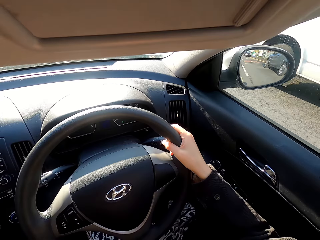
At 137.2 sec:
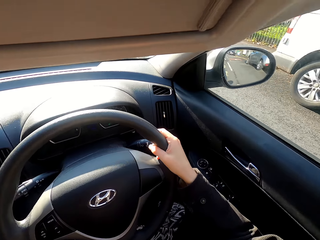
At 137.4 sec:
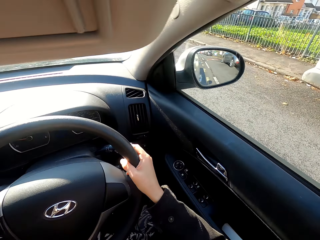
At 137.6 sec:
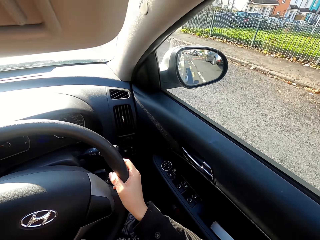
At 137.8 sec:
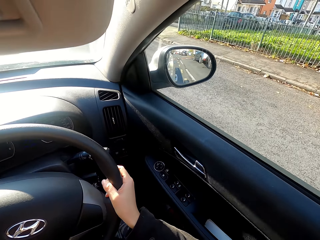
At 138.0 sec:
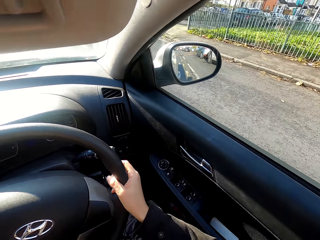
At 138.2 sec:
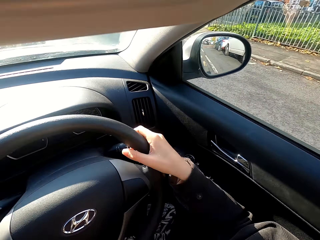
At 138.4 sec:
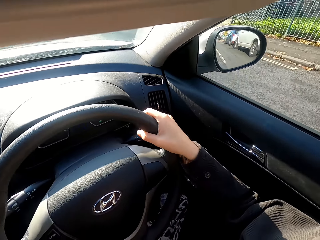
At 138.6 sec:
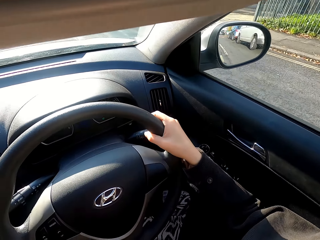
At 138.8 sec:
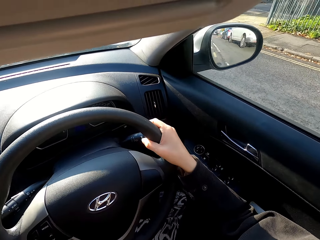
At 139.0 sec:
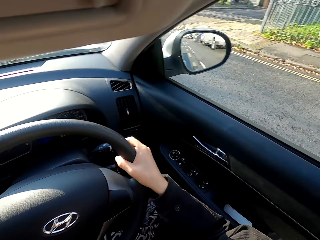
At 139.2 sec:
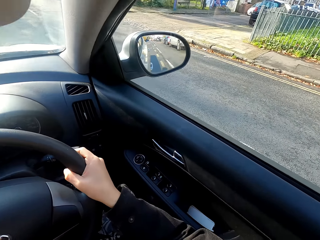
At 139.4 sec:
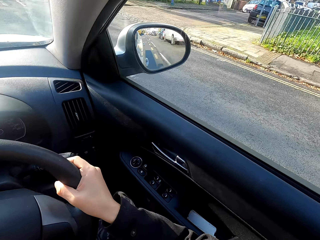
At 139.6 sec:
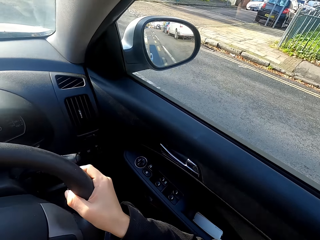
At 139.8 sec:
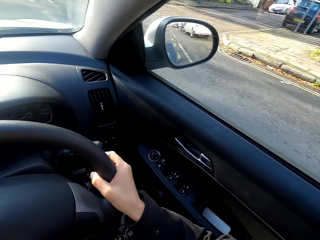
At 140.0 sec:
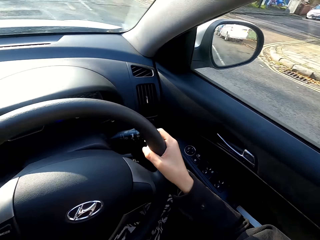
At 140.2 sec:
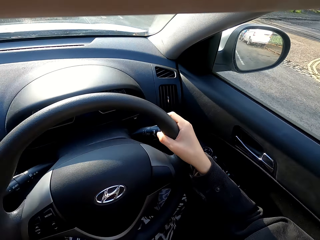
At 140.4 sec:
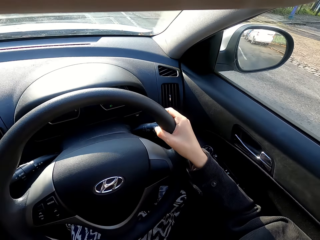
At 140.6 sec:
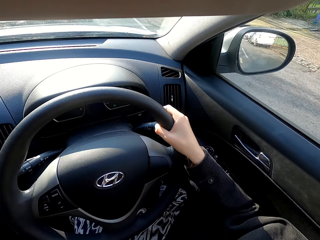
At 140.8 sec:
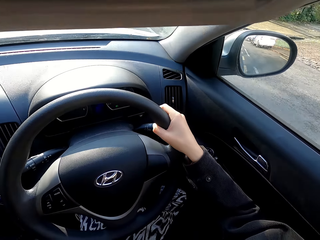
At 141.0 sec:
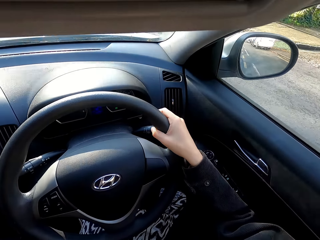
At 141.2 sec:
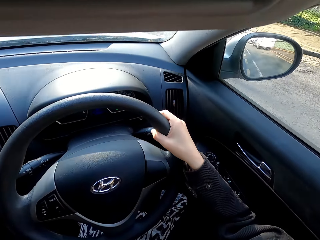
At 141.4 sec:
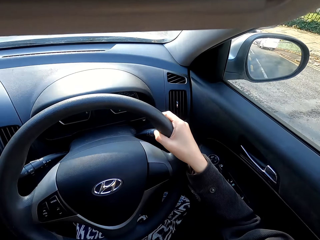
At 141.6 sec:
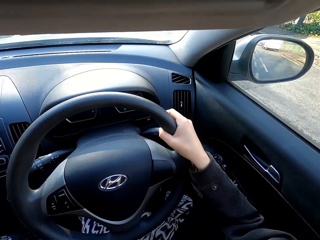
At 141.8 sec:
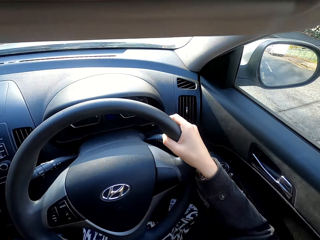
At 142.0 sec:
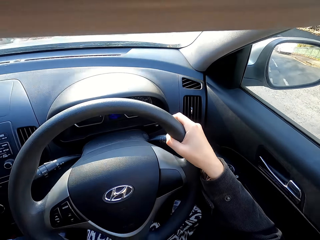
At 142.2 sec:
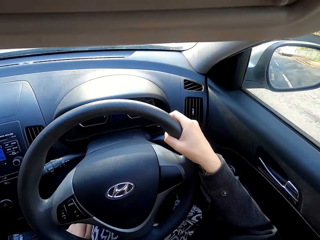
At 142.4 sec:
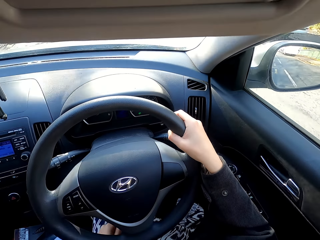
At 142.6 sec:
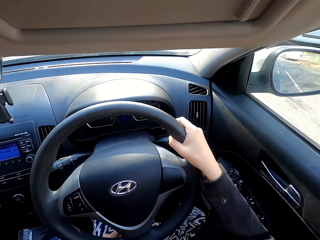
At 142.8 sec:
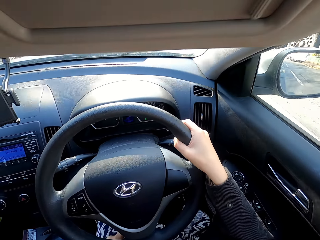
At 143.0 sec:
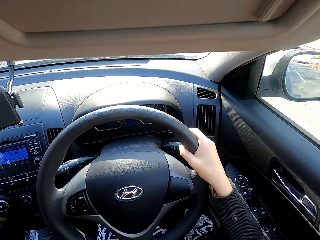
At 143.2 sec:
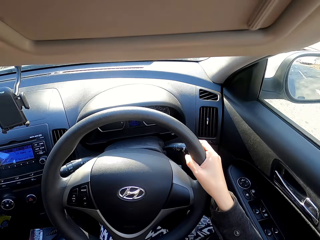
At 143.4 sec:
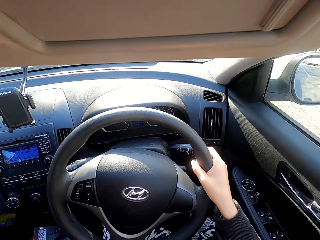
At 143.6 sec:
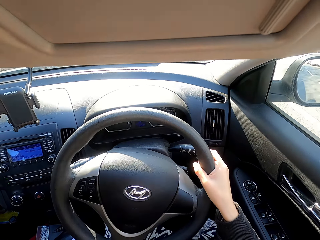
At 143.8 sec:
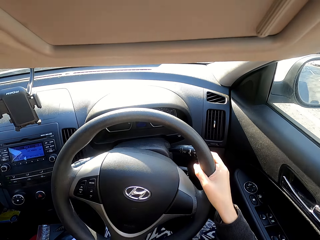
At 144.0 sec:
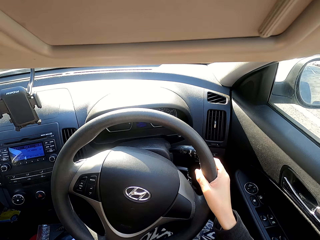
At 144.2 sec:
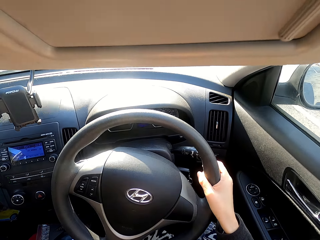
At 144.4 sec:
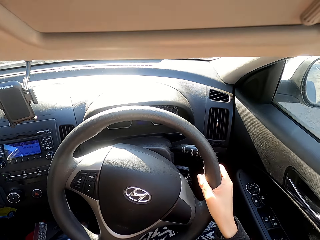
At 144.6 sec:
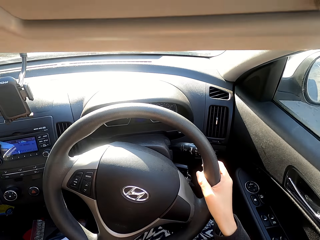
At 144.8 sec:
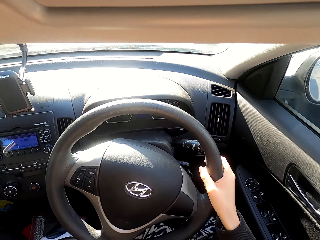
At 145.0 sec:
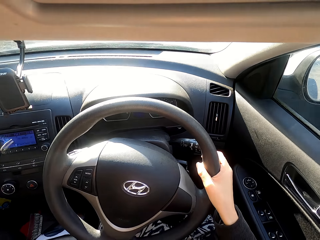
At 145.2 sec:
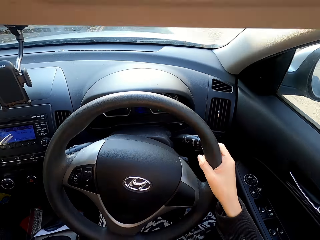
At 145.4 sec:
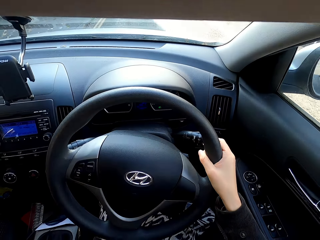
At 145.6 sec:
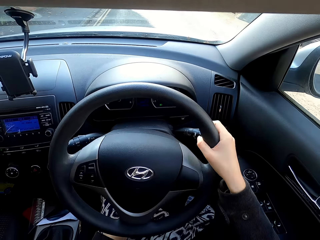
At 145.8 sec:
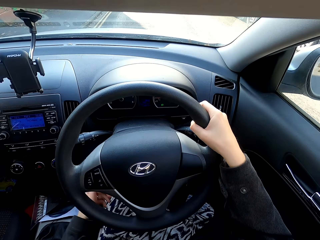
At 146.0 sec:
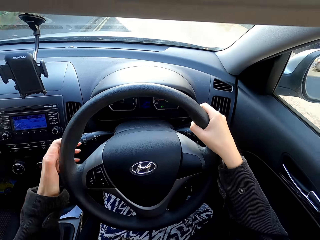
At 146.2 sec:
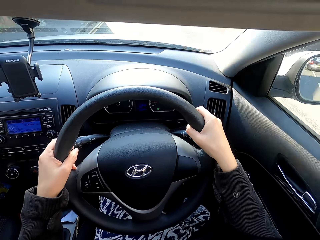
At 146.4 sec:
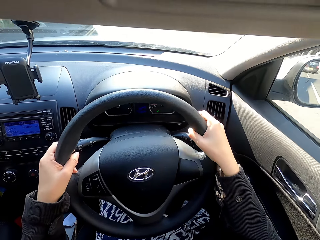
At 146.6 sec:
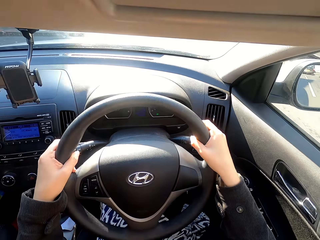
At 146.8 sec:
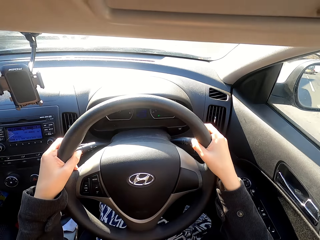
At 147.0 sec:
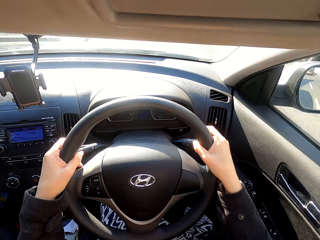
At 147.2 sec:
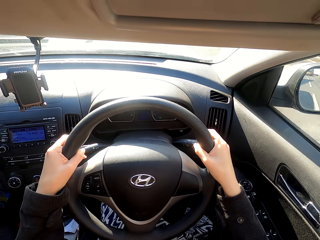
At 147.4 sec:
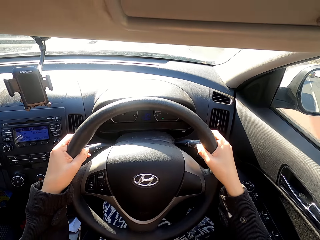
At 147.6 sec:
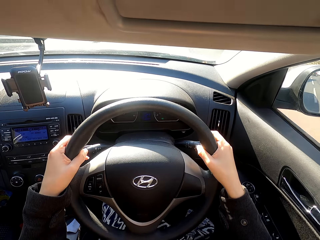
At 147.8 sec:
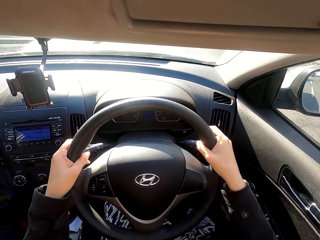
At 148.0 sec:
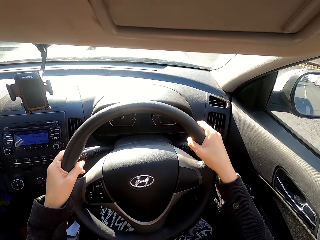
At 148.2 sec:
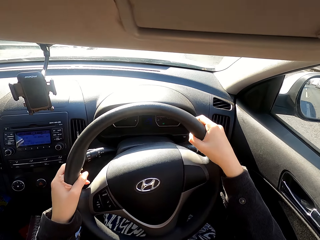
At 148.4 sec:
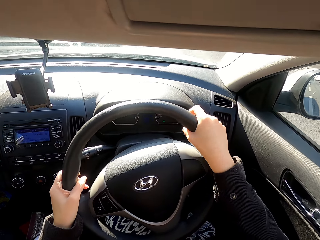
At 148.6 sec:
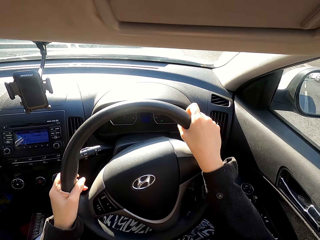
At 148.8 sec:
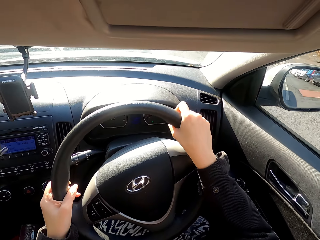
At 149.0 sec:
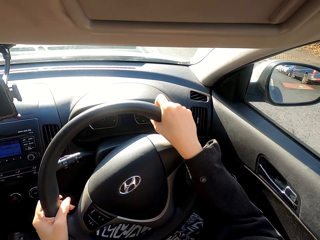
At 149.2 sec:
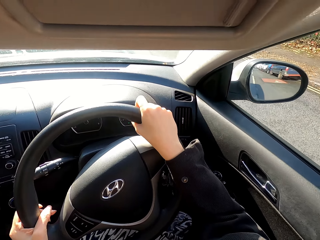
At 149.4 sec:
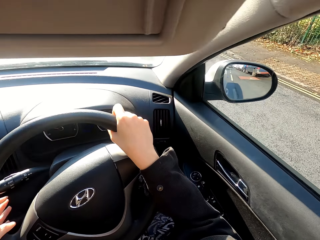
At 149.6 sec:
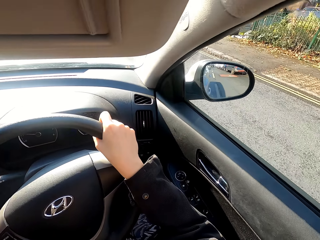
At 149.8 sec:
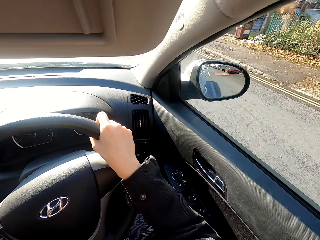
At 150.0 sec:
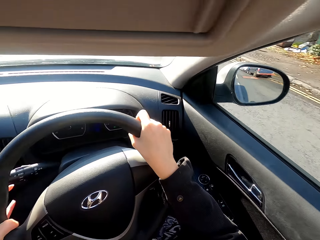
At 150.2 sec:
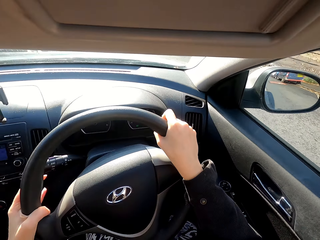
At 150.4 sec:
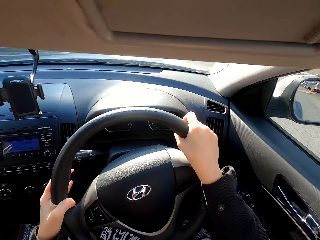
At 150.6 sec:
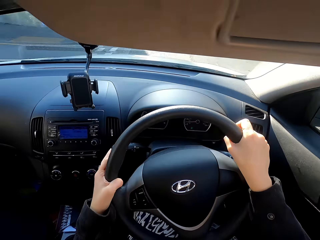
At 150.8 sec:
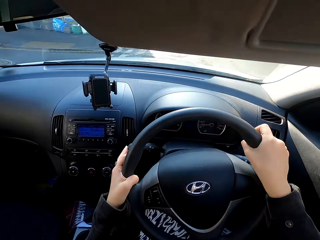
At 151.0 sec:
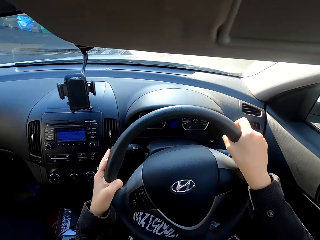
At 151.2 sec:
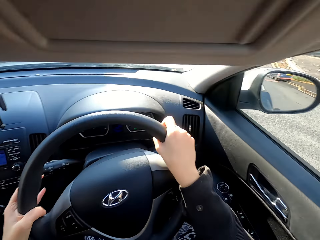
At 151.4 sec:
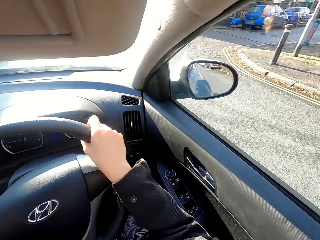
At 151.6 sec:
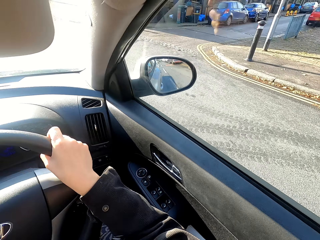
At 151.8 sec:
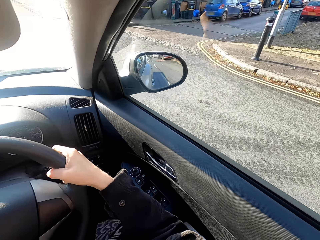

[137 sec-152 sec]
The camera wearer drives the car.

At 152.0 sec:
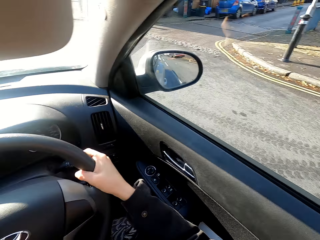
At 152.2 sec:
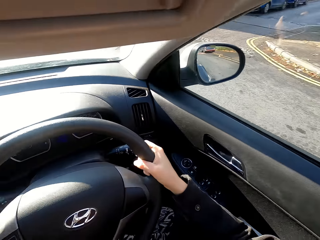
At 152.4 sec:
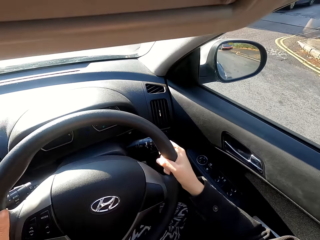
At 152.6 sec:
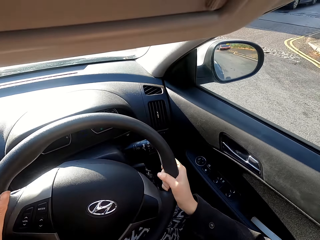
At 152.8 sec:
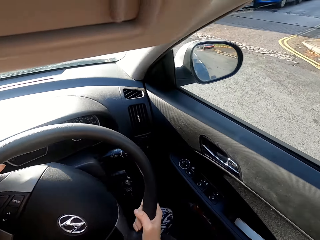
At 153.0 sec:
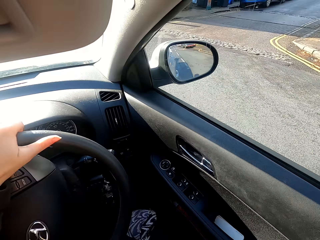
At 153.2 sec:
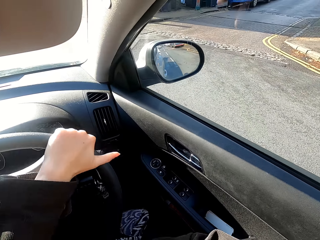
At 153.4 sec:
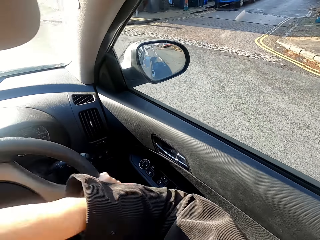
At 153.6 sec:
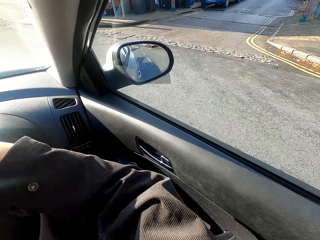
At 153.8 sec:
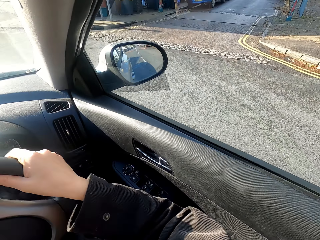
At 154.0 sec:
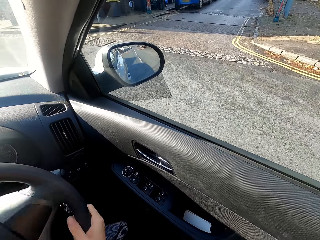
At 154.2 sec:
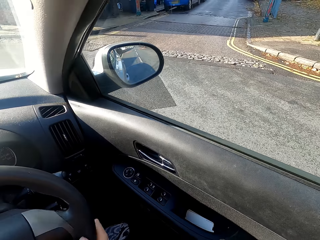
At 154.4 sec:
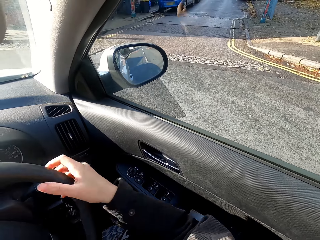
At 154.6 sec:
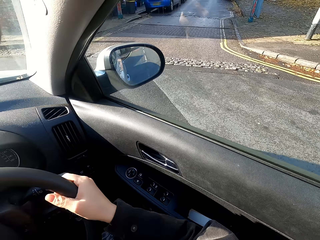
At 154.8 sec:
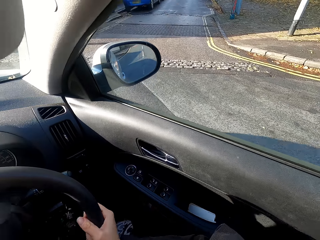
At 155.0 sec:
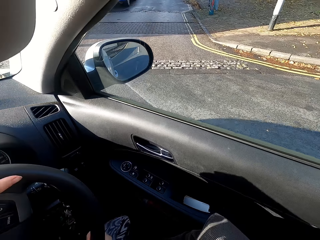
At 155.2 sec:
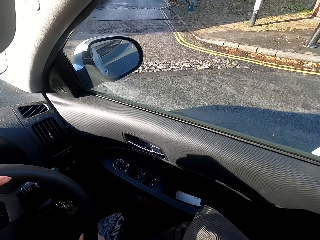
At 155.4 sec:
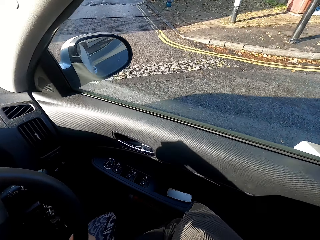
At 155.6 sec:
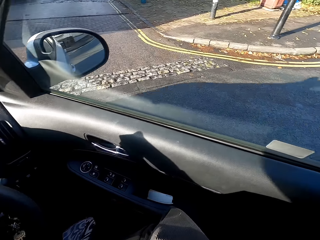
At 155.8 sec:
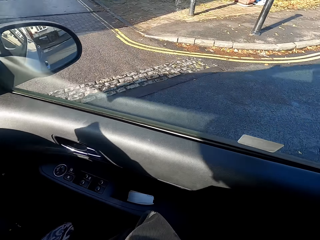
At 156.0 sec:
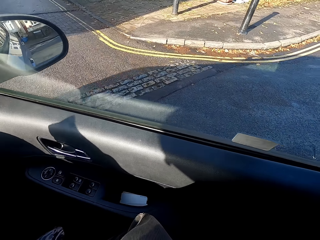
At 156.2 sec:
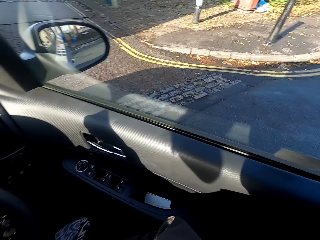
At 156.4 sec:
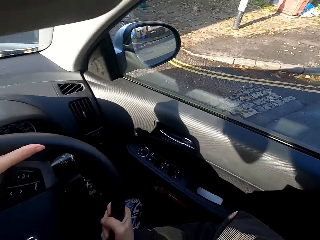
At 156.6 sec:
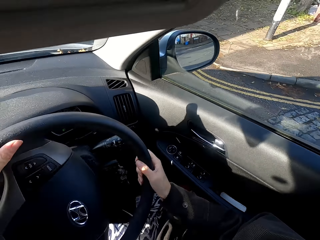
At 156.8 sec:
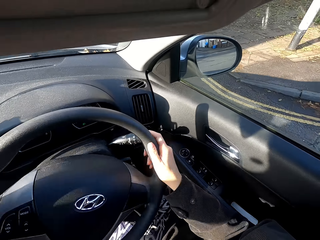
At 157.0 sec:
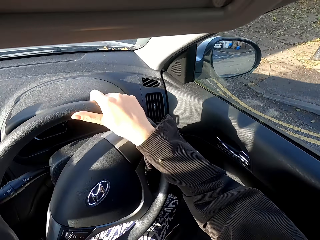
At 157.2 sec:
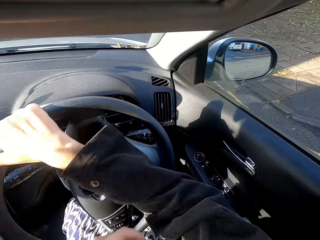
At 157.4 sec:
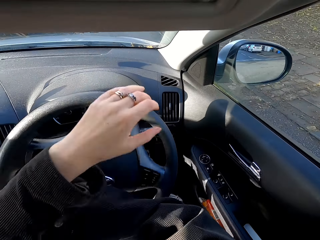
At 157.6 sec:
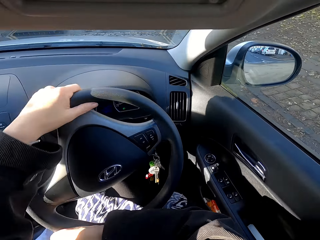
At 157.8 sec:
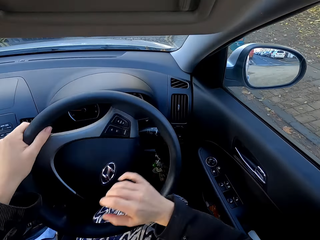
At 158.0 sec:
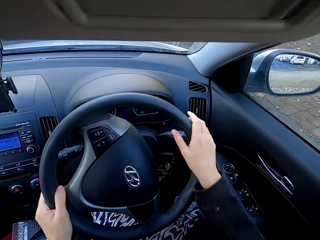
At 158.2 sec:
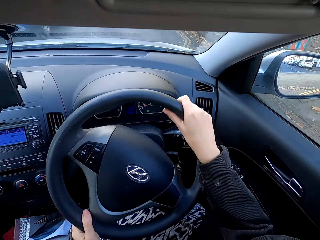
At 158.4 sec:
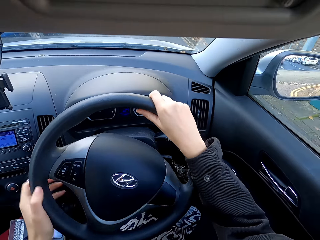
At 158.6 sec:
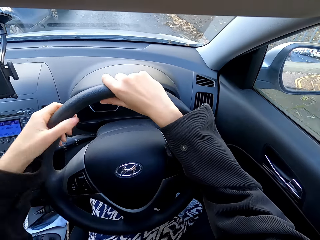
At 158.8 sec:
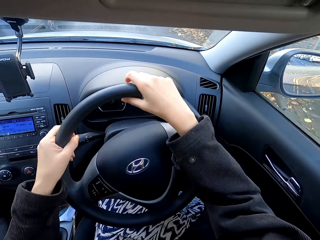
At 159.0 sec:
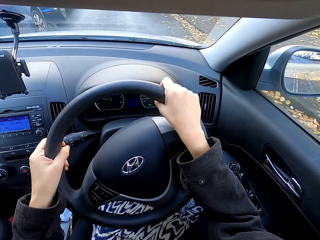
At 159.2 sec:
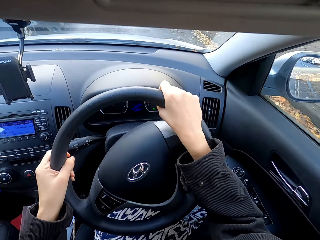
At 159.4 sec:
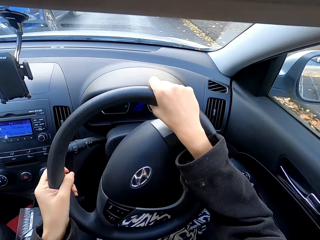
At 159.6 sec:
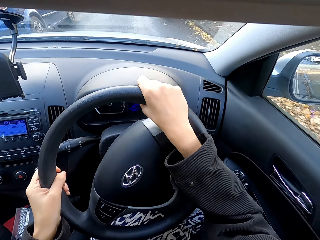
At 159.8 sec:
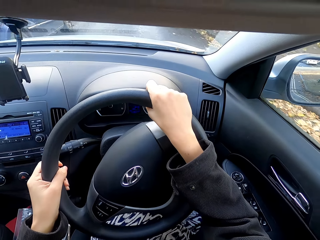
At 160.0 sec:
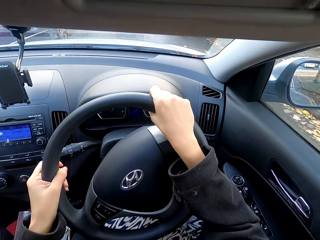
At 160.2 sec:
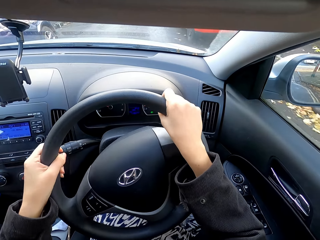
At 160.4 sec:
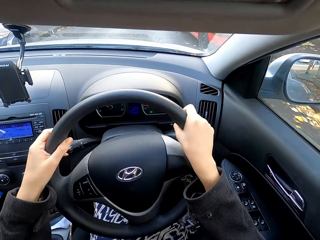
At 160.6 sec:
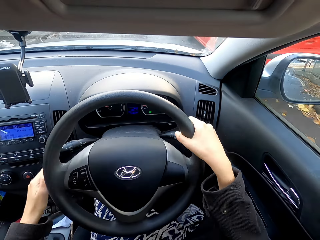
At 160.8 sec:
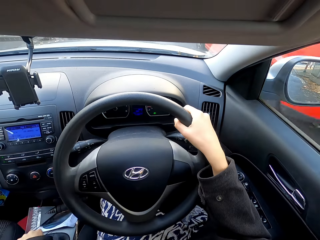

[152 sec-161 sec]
The camera wearer makes a turn.
